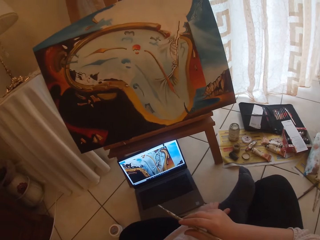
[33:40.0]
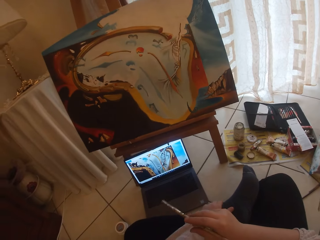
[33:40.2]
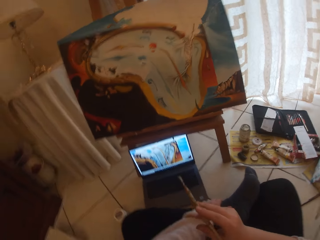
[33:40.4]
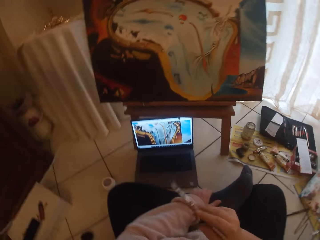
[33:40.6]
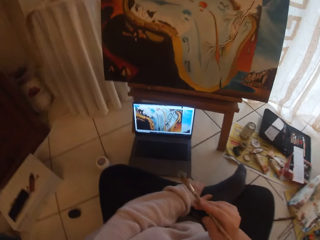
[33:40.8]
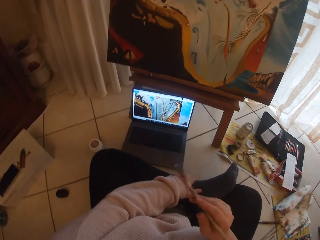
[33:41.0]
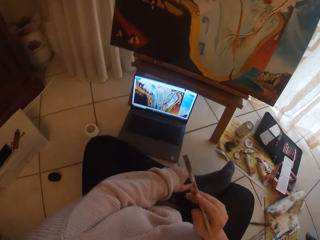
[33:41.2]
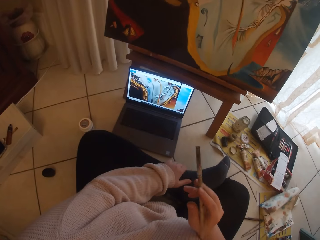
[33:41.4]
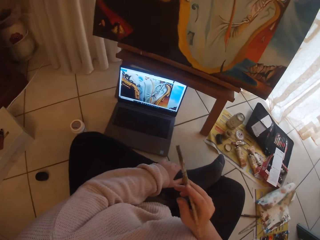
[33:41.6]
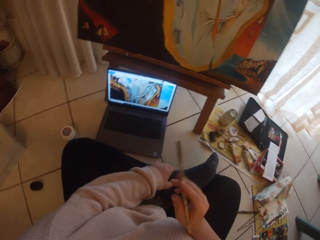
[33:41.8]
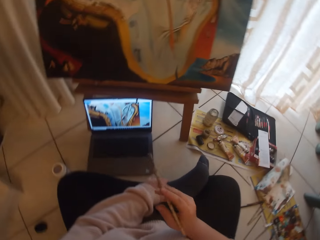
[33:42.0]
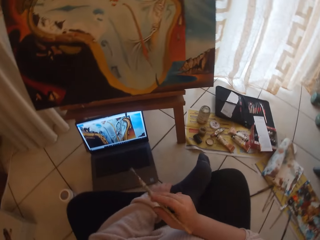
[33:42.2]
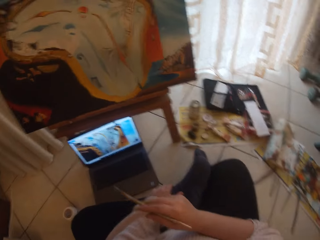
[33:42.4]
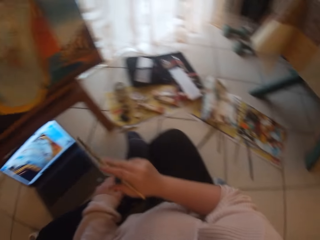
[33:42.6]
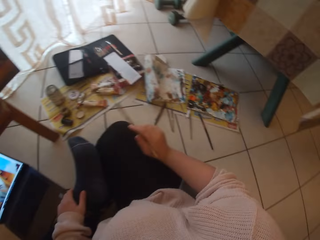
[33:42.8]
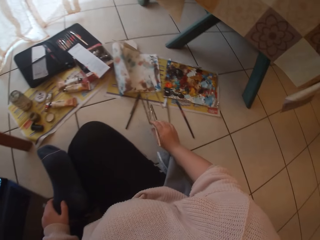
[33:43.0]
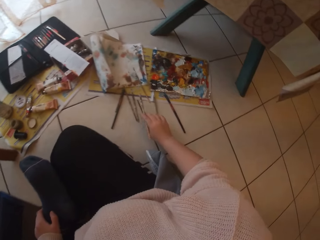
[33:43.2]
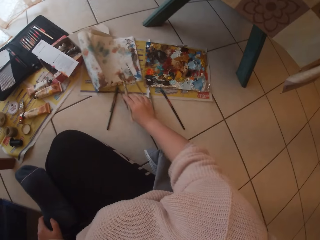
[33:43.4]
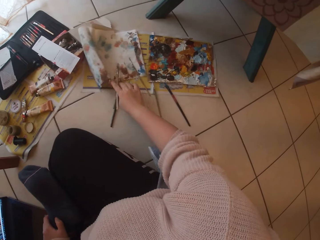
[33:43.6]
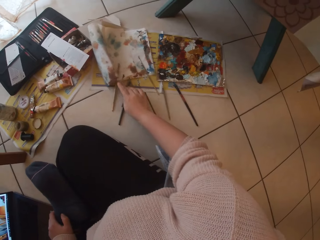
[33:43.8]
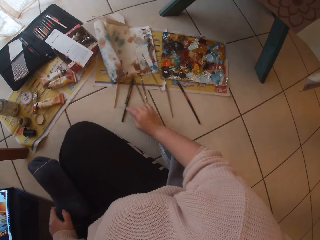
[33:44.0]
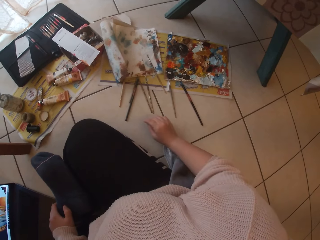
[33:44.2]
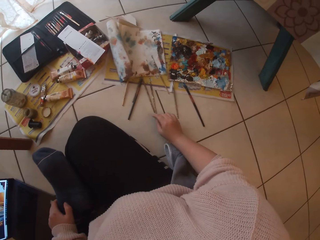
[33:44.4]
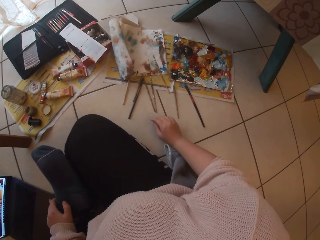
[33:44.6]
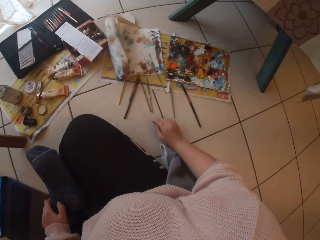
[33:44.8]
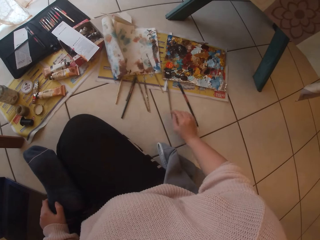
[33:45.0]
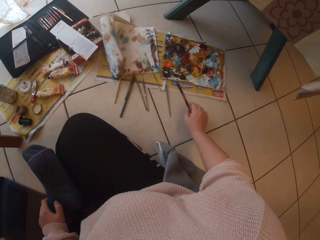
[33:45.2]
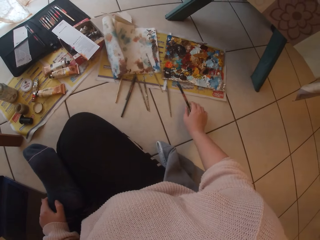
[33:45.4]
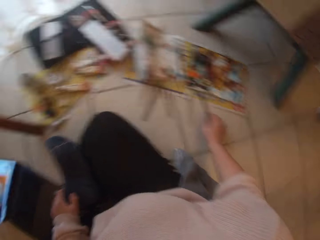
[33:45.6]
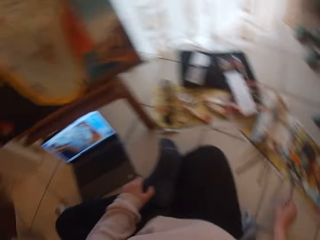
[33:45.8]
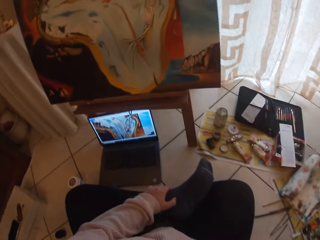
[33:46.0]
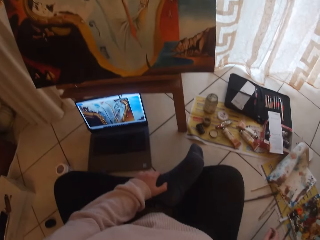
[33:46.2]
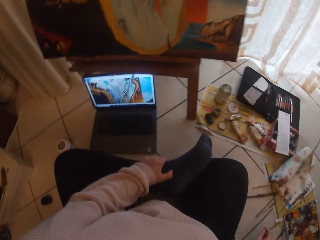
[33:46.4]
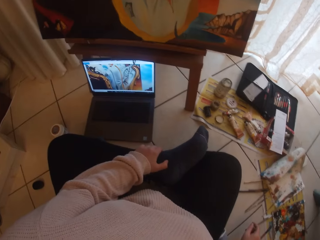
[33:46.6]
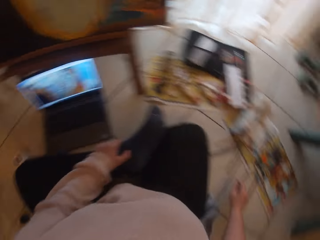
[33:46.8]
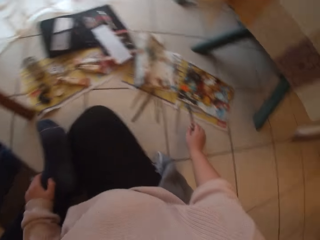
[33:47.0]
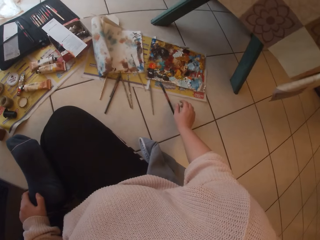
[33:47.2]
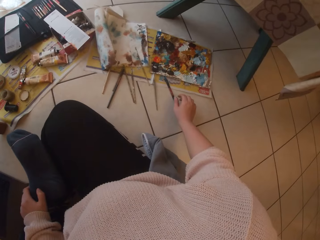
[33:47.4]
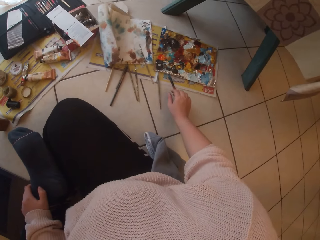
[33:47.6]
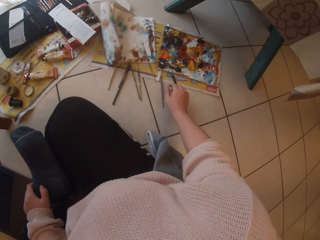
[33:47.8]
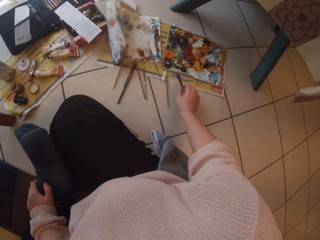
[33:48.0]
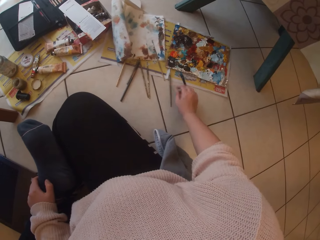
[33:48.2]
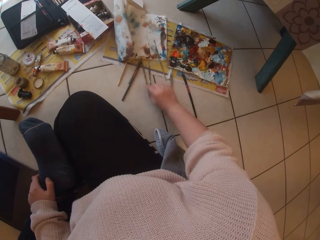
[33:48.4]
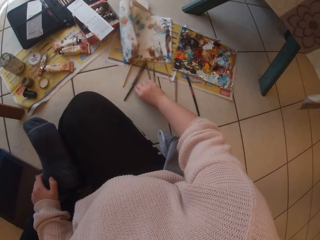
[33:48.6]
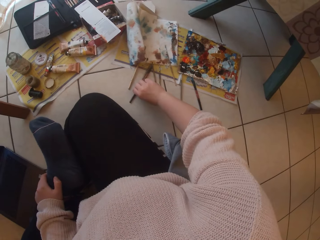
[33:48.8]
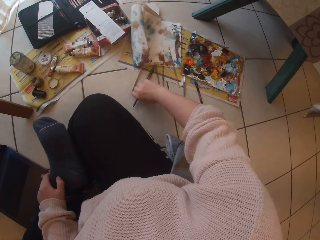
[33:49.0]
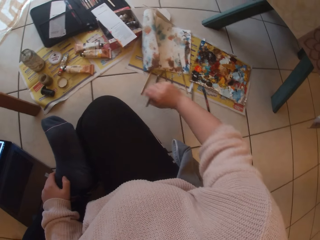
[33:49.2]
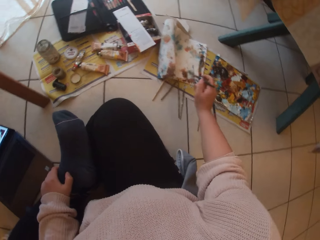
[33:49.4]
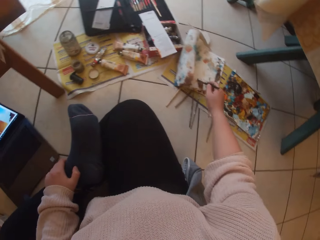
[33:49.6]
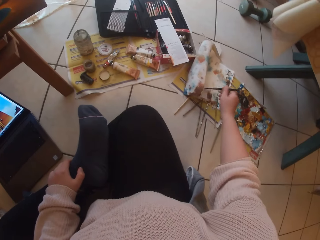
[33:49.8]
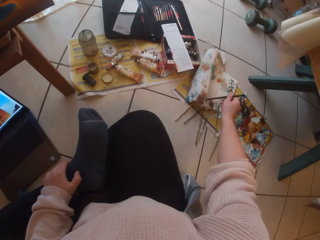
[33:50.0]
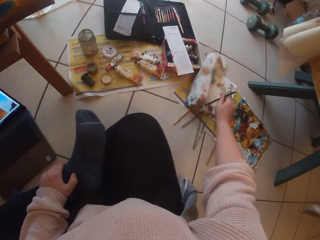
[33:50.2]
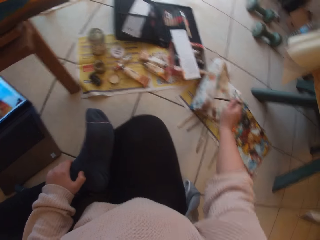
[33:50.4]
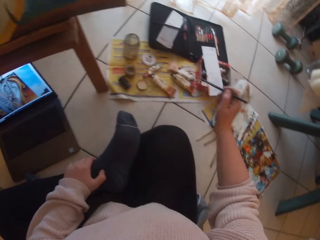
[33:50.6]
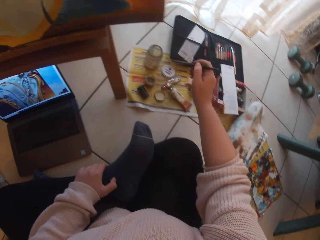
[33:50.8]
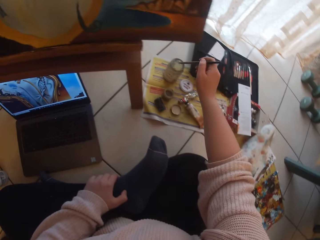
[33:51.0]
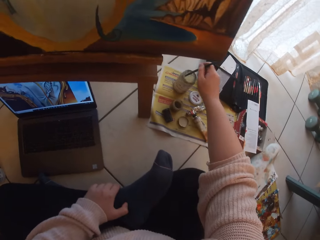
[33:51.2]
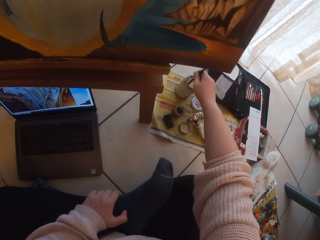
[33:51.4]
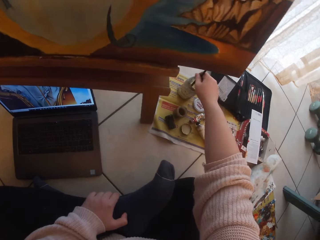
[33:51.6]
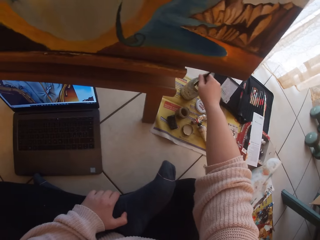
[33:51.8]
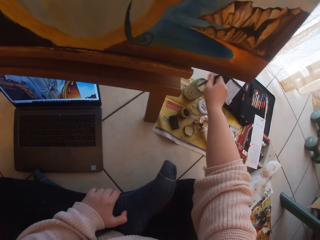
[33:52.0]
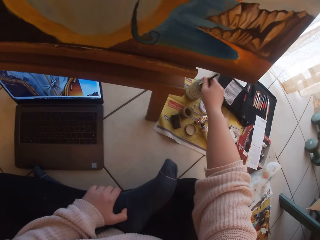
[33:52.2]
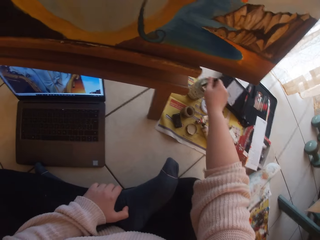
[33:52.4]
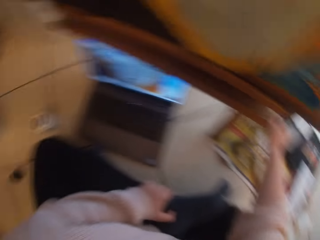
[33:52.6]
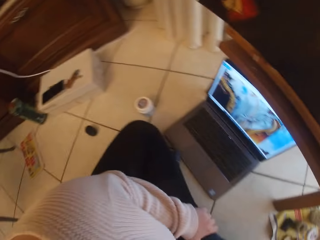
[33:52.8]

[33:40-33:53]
The camera wearer shakes the painting brush. She drops the paintbrush in her right hand on the ground. She looks around the room. She picks a paintbrush from the ground with her right hand. She cleans the tip of the paintbrush in her right hand on a cloth on the ground. She dips the paintbrush in her right hand in paint or a container of water on the ground.

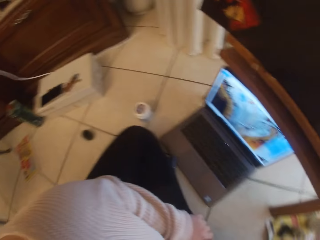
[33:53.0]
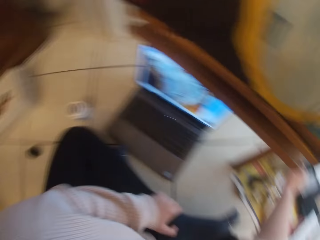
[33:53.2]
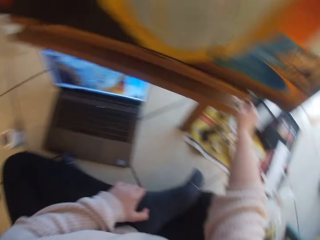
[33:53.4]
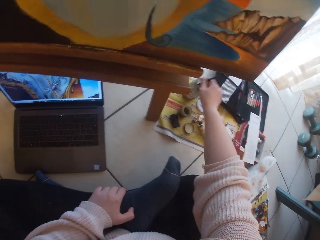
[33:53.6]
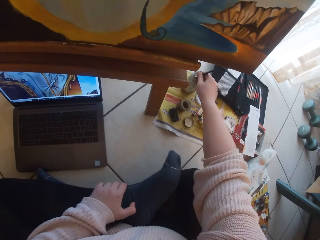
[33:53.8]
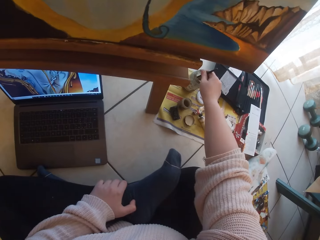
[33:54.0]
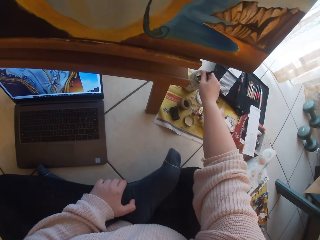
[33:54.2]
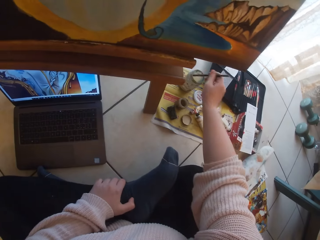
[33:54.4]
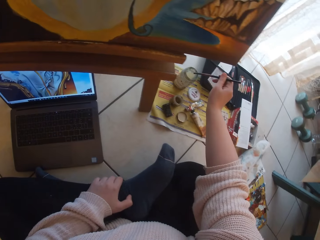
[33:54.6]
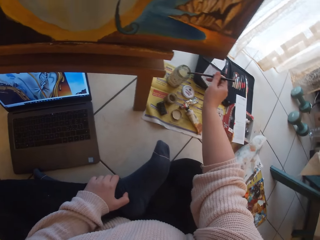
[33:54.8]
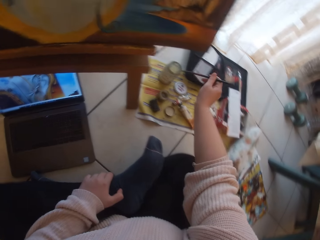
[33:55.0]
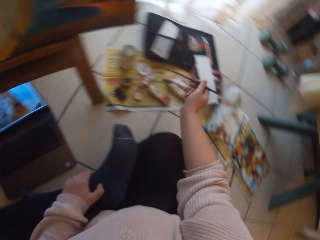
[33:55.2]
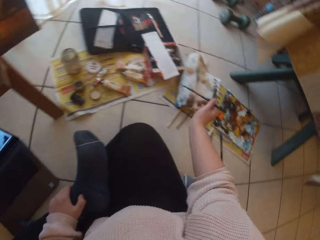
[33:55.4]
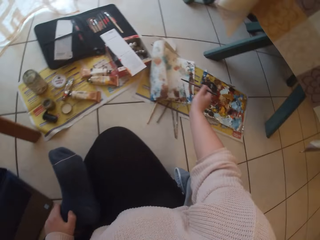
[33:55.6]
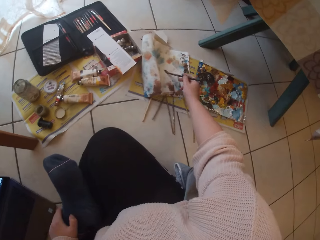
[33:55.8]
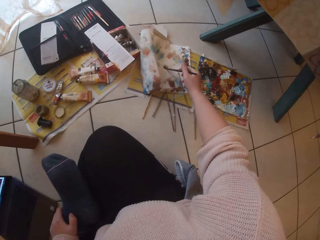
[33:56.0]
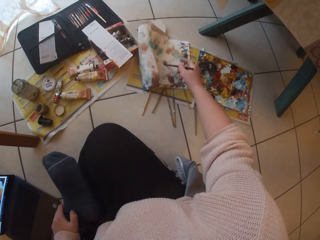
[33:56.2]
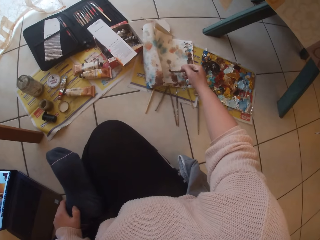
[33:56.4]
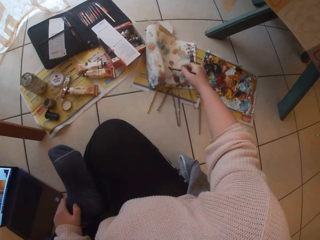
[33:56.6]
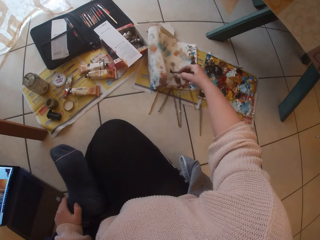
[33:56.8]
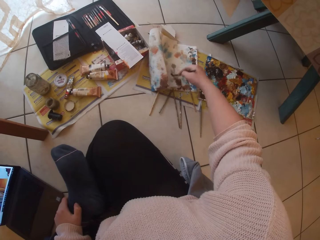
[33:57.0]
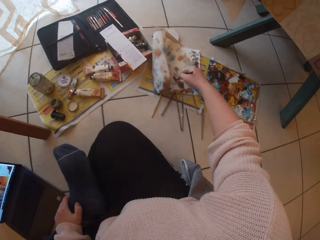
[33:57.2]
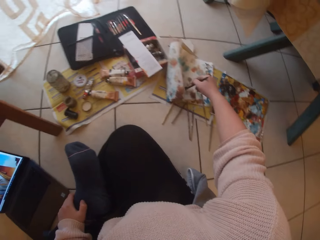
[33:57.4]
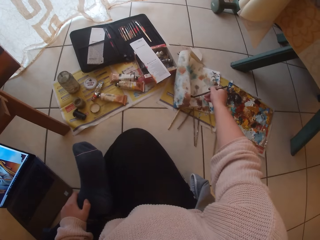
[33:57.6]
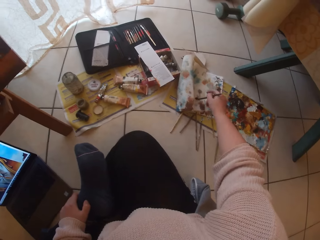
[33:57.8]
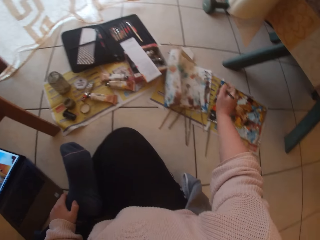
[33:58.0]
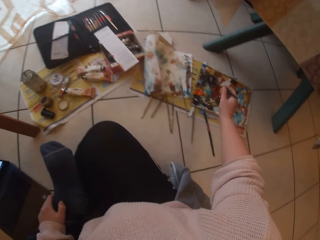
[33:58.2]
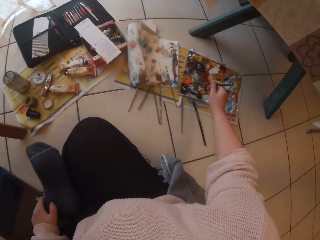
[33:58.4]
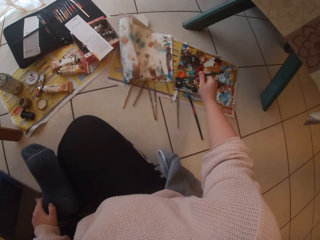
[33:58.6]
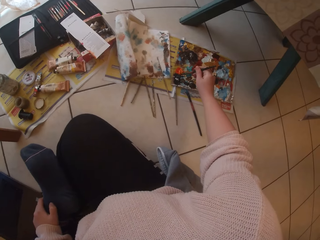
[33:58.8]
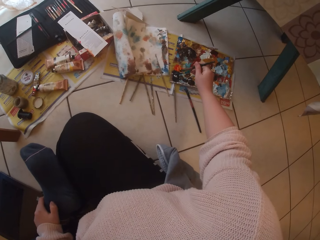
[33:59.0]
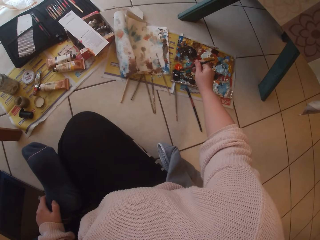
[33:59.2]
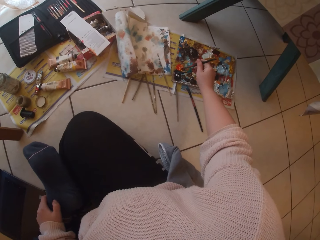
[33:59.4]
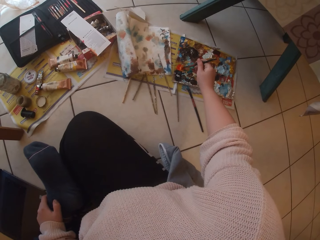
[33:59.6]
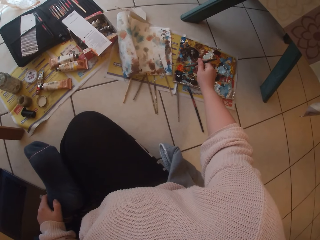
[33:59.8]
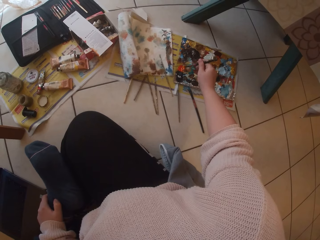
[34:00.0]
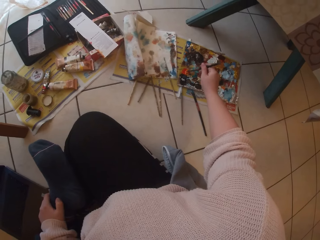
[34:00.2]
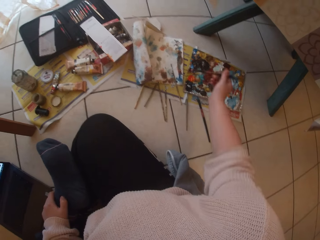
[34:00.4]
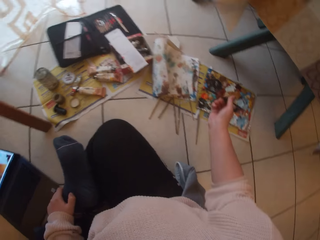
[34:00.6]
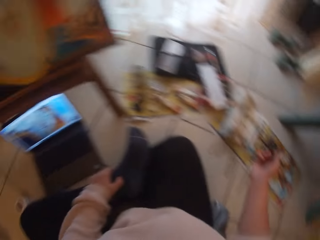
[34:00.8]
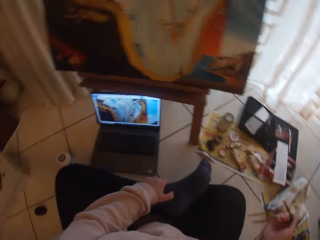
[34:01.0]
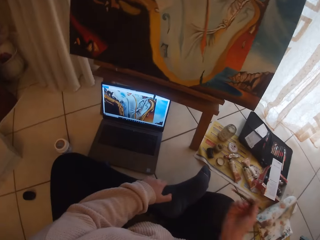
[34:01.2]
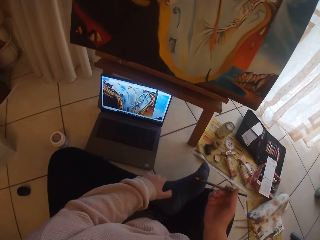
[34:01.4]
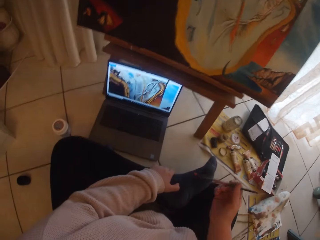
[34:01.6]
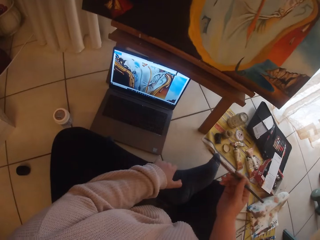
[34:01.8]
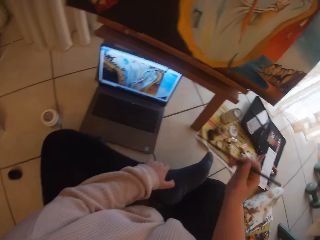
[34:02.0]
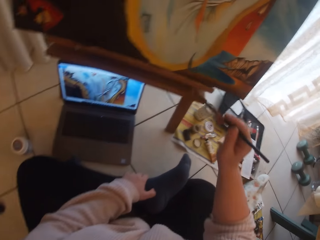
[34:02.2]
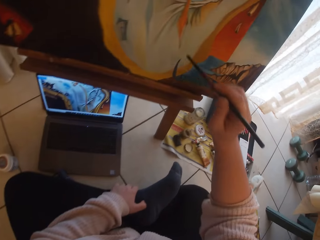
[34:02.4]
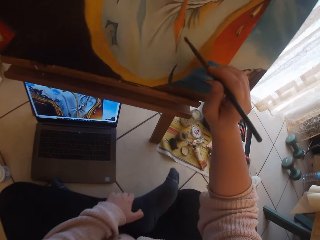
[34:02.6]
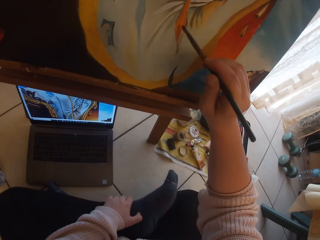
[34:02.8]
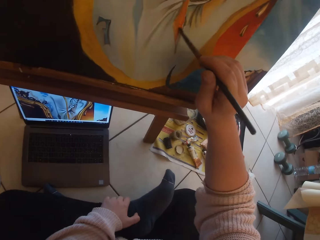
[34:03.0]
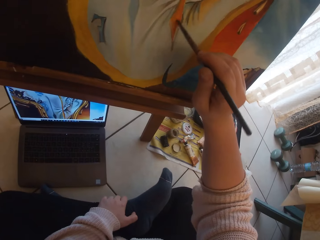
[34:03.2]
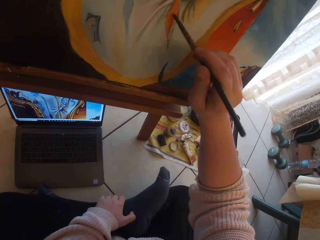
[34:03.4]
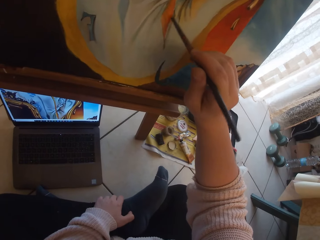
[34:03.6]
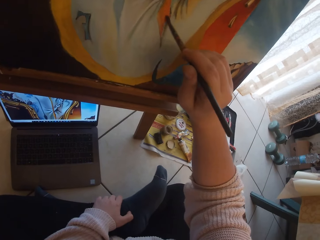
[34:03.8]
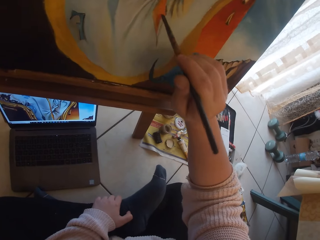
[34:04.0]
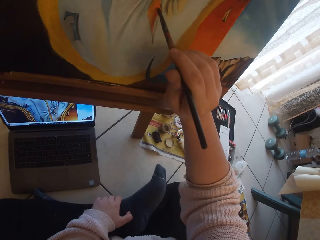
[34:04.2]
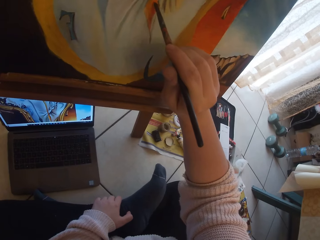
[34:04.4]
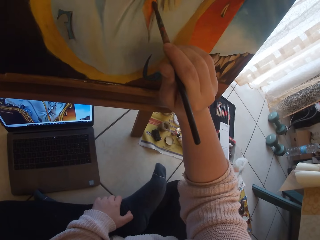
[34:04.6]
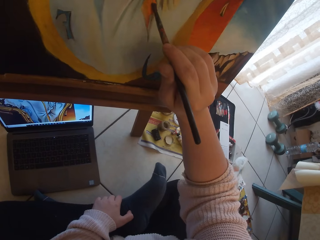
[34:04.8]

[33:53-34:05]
The camera wearer dips the brush in a container. She cleans the tip of the paintbrush in her right hand on the cloth on the ground. She scoops paint from a pallet on the ground with the paintbrush in her right hand. She paints the image from the laptop on the ground on canvas with the paintbrush in her right hand.
